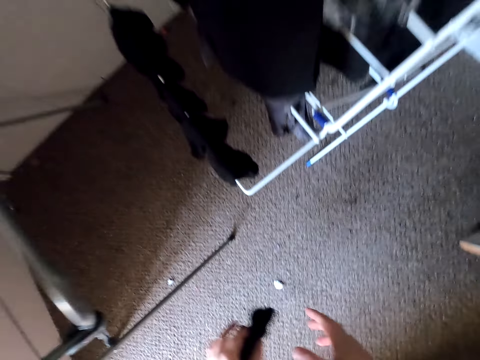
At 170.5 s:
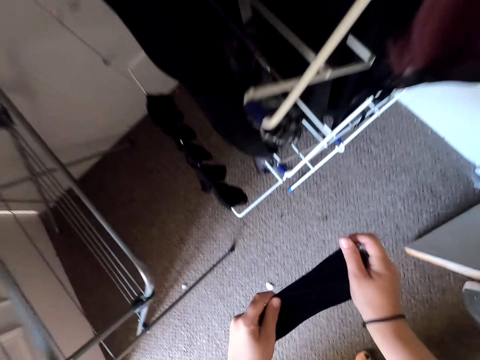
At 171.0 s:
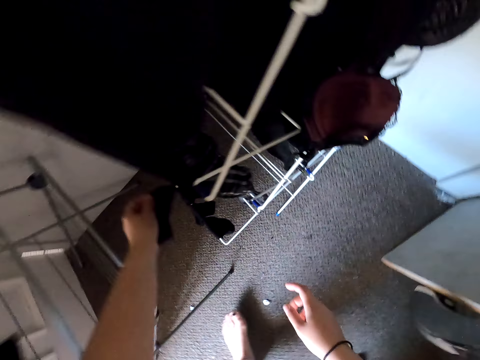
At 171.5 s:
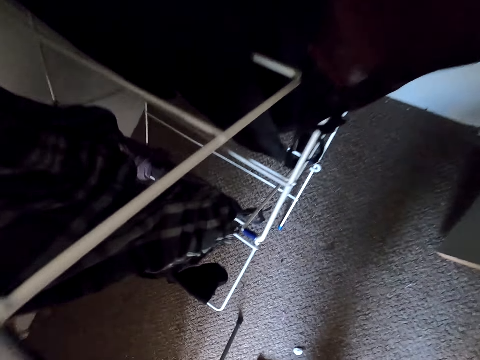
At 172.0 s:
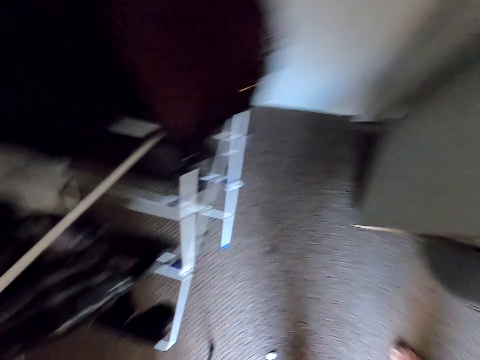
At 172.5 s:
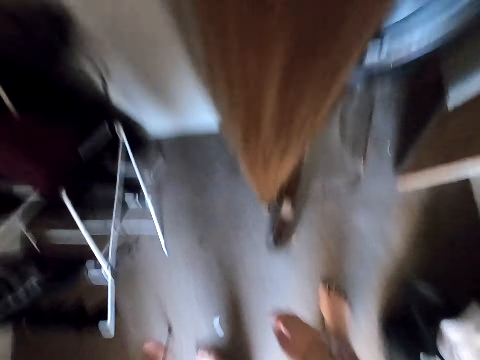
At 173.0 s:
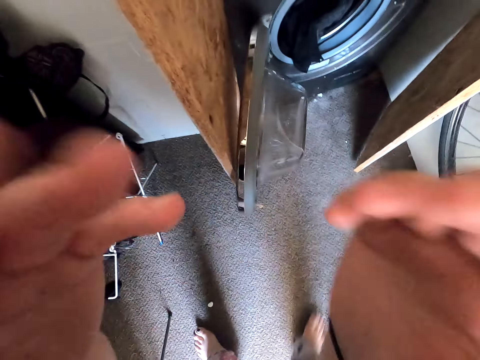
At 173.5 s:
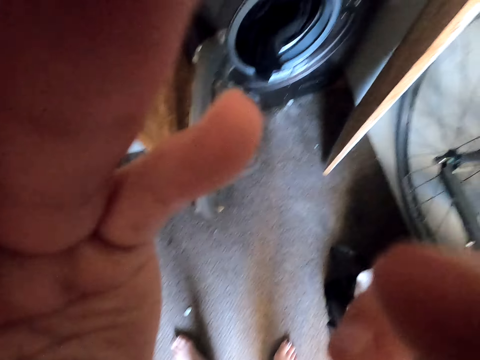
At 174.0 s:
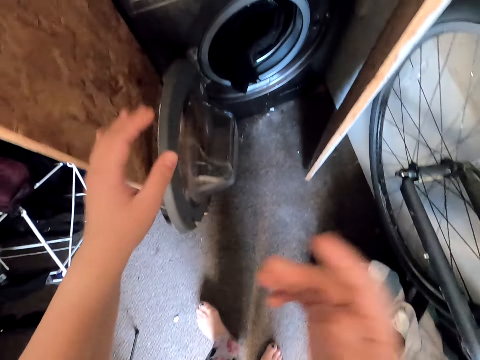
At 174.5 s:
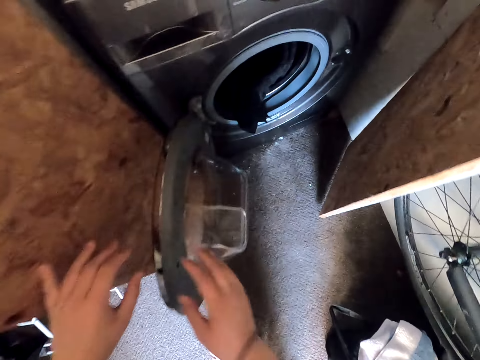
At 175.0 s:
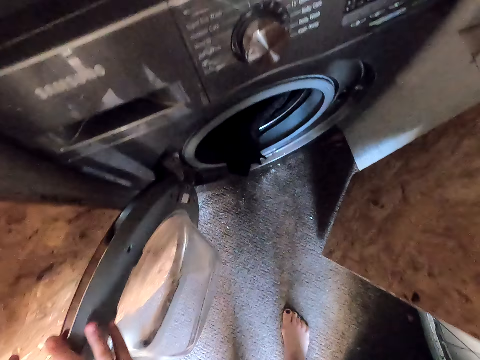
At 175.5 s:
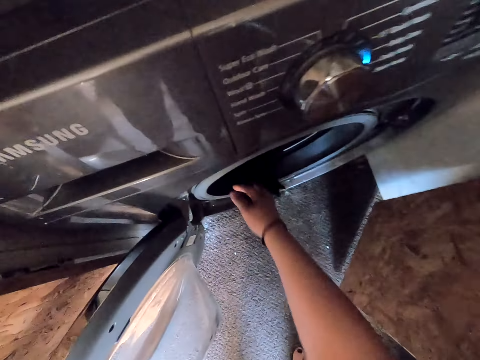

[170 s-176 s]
The camera wearer picks socks from the floor. They hang the socks on the drying rack. They put a hand up.

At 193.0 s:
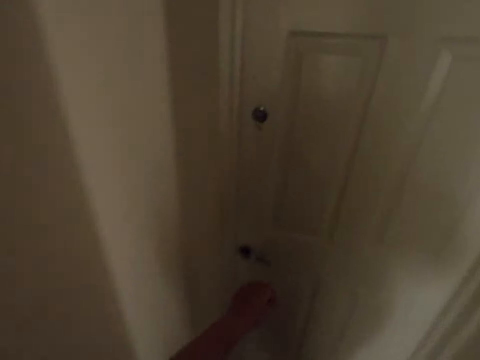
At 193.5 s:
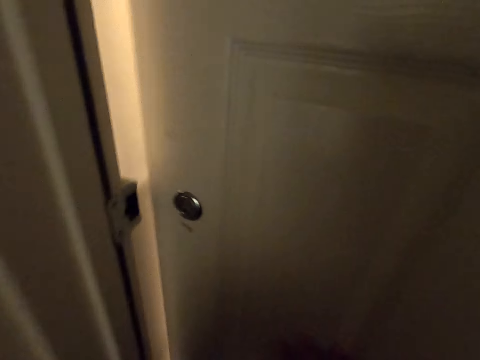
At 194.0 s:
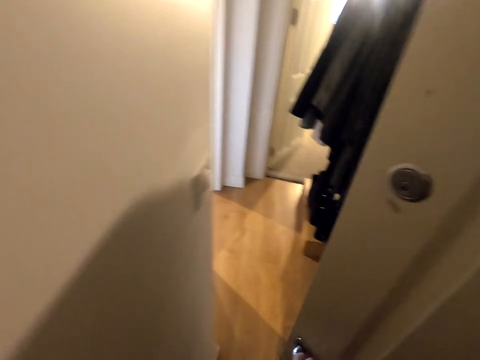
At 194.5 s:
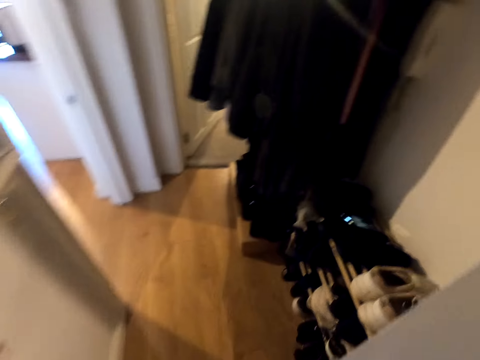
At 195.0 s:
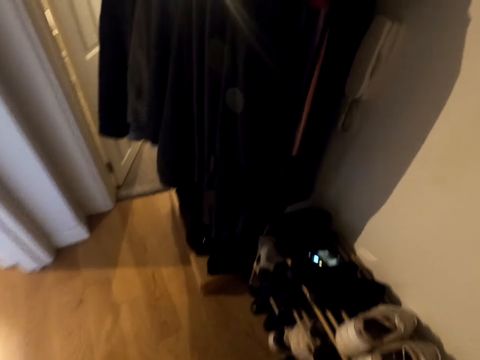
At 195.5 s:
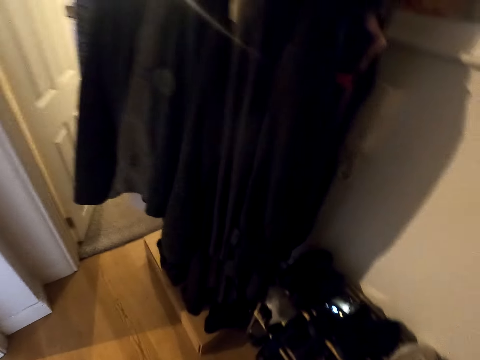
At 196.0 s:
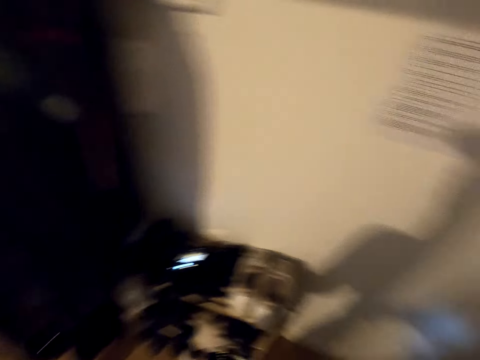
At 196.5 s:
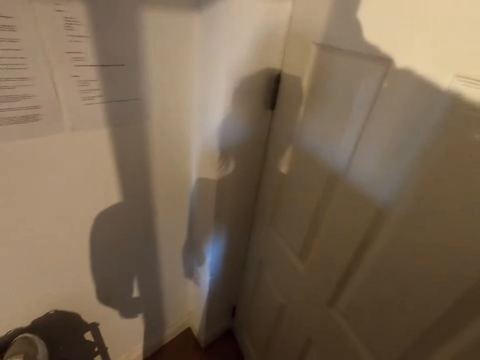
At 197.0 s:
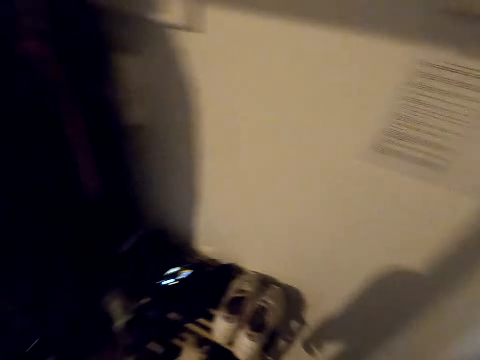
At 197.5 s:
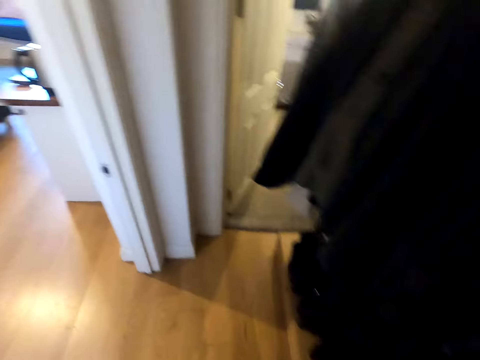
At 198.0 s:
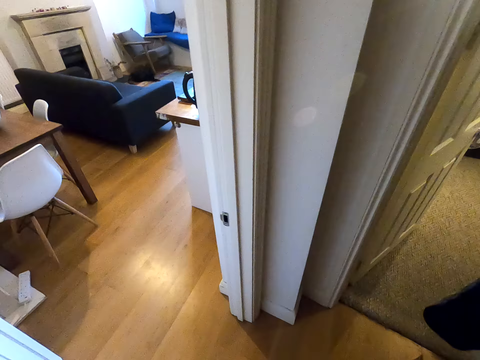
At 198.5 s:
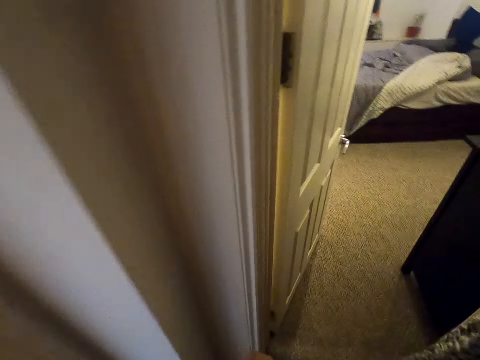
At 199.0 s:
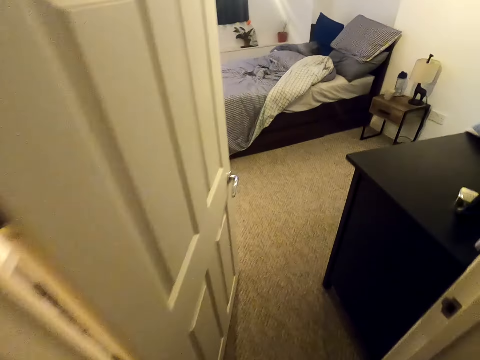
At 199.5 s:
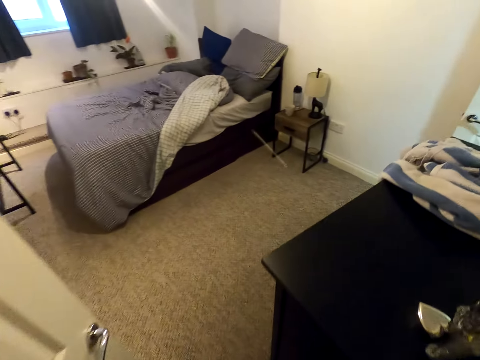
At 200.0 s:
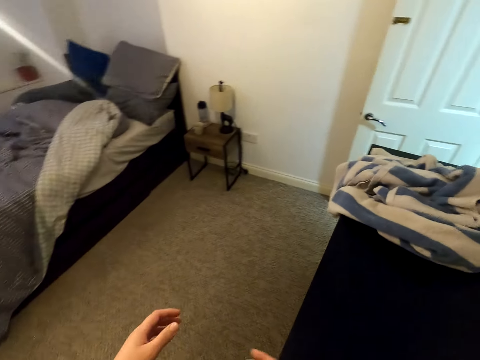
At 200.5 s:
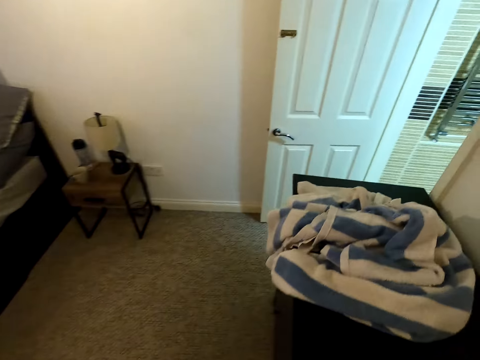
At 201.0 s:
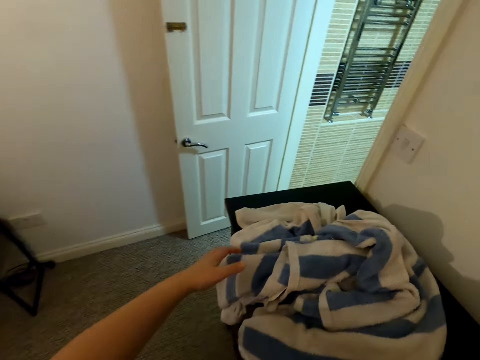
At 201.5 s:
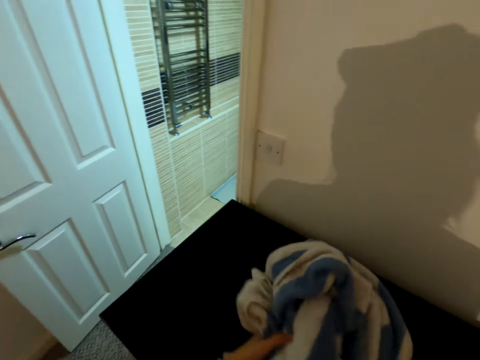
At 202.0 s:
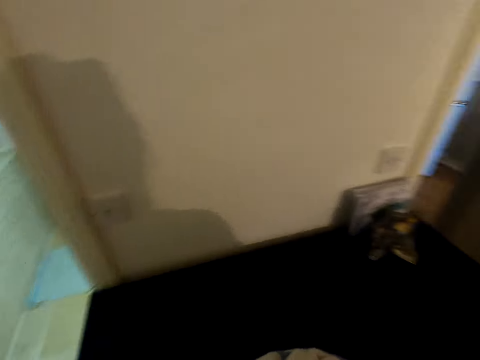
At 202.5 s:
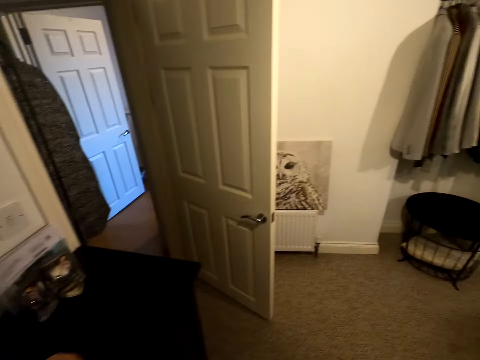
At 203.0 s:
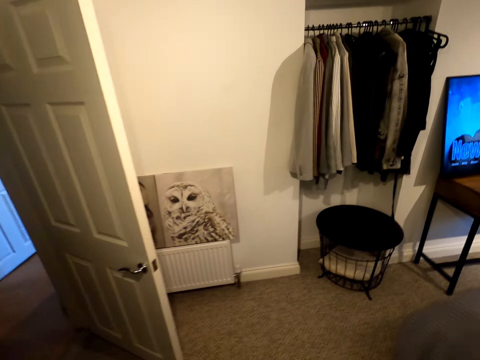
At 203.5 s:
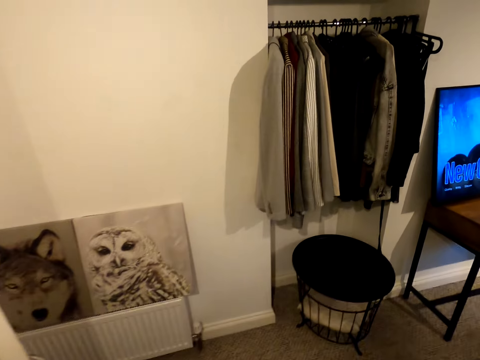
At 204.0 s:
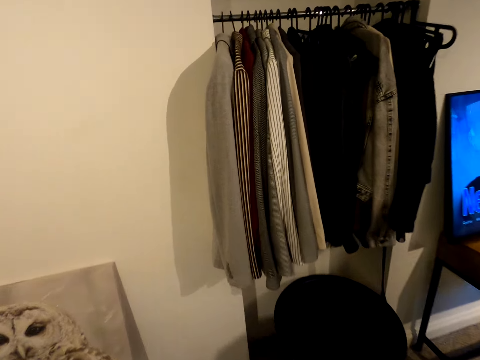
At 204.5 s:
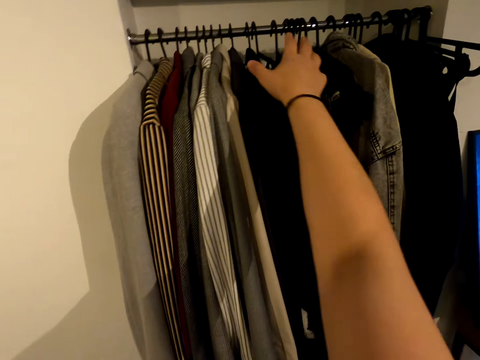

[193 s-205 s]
The camera wearer walks around the house. They open the door. They pick a towel.

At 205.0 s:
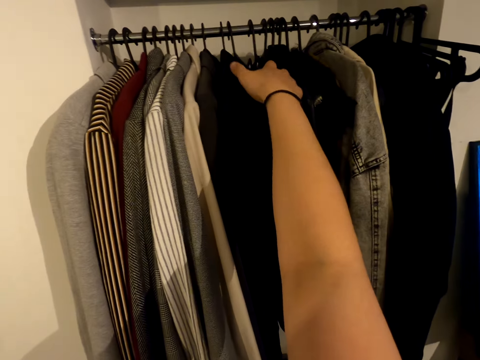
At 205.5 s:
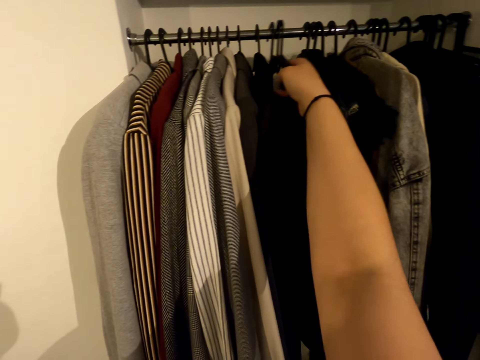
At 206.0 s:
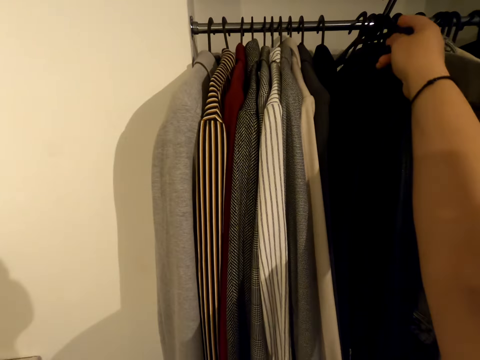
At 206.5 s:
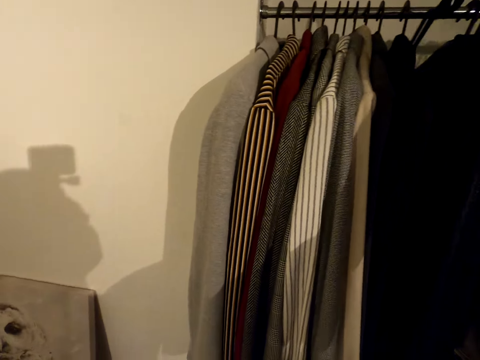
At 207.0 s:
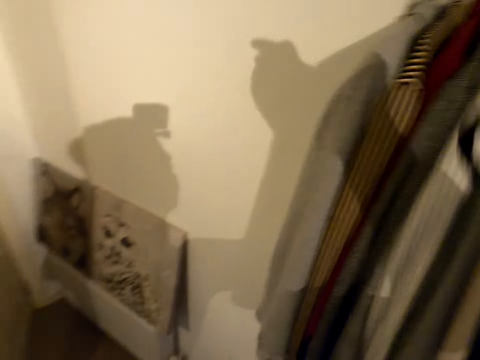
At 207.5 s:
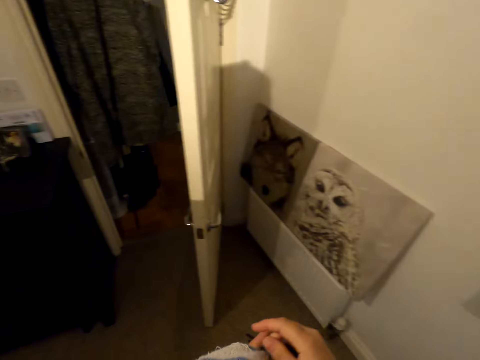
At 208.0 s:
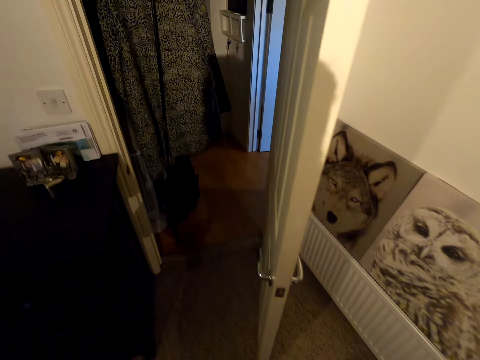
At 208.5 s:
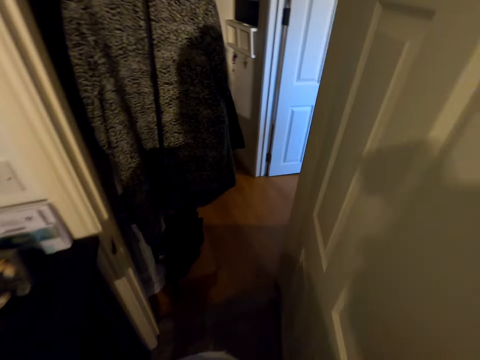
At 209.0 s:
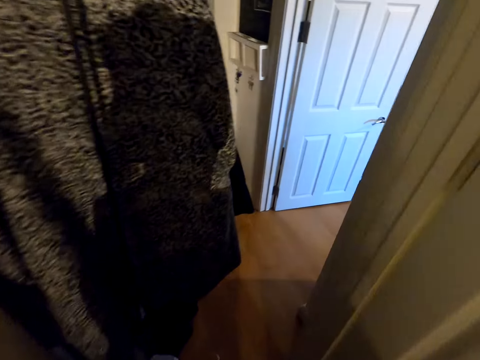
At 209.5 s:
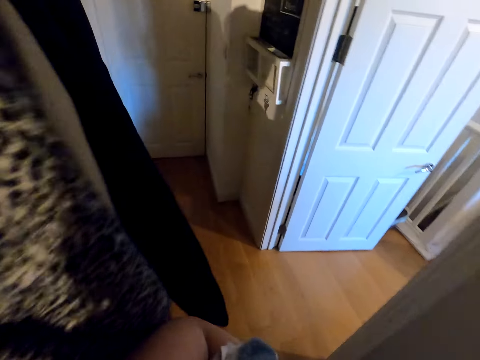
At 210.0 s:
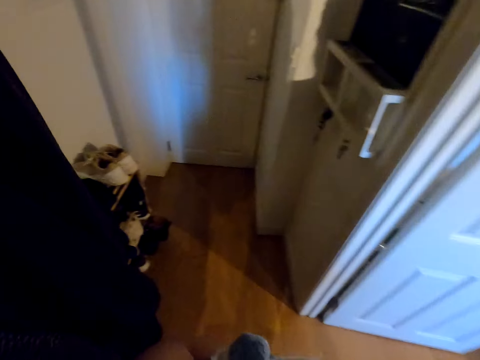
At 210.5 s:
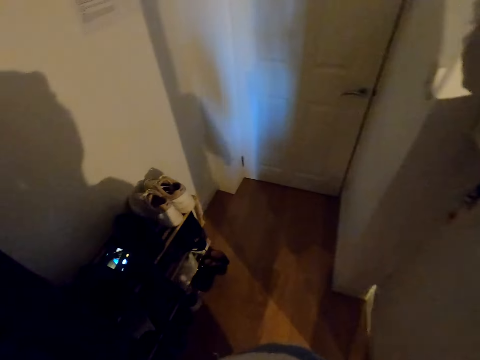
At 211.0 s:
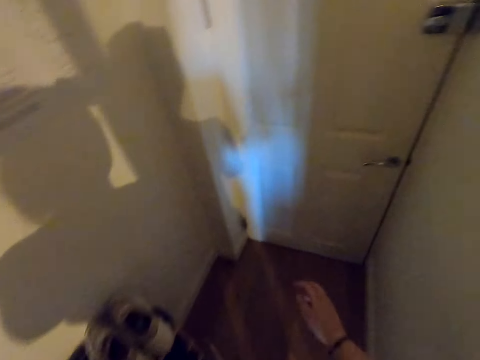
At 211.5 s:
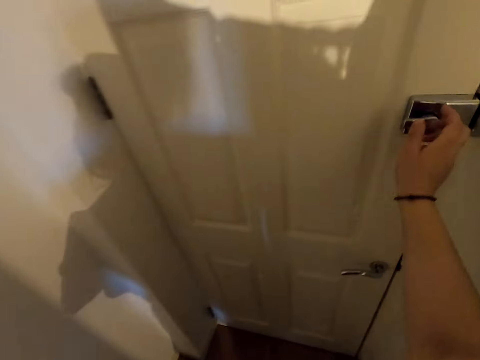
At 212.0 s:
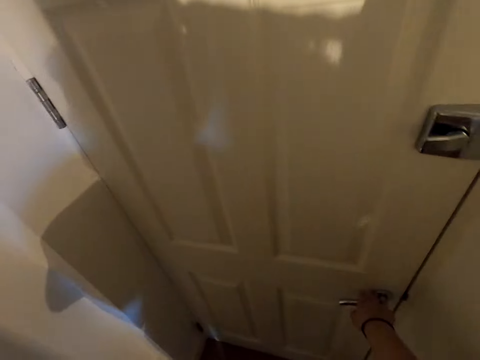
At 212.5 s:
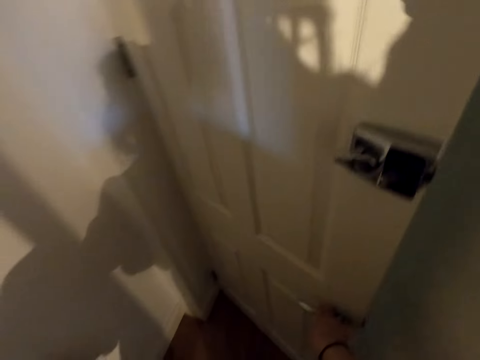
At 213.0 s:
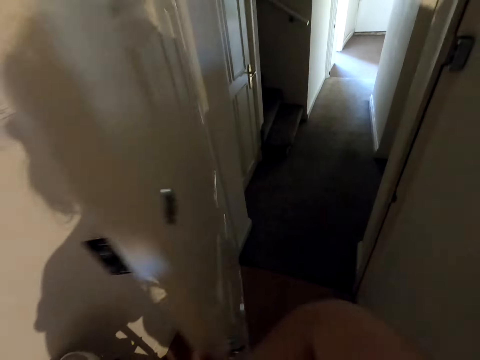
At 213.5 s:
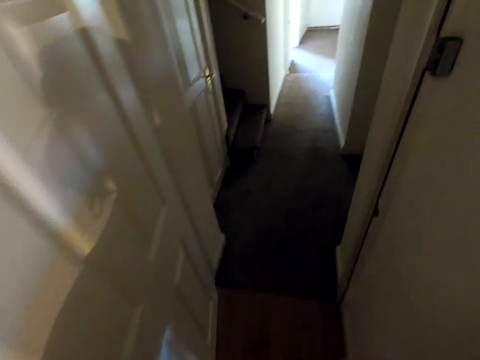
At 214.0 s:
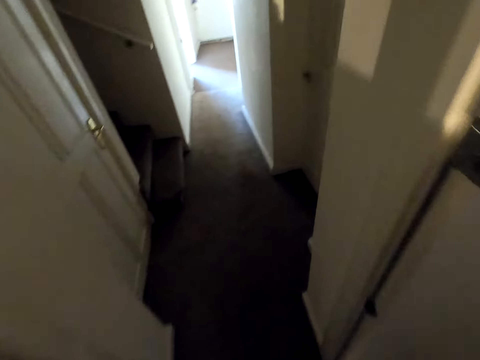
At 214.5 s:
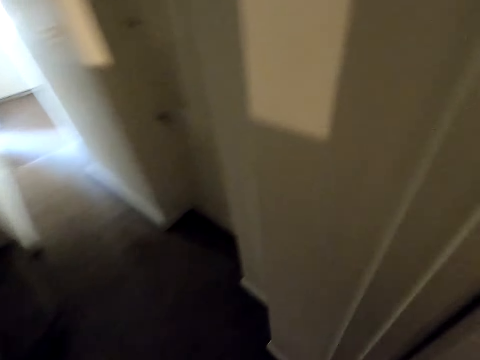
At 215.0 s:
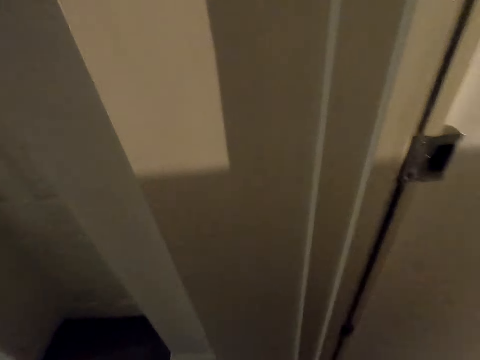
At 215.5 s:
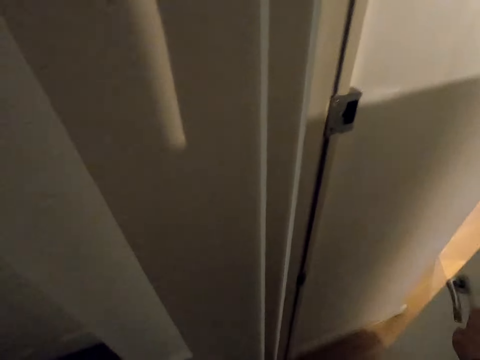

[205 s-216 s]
The camera wearer takes the cloth from the hanger stand. They pick hangers. They walk. They open the door.
